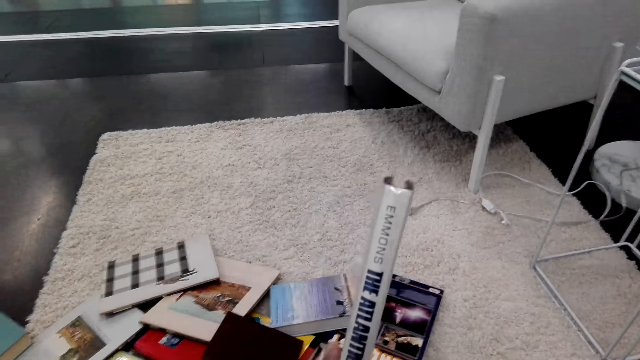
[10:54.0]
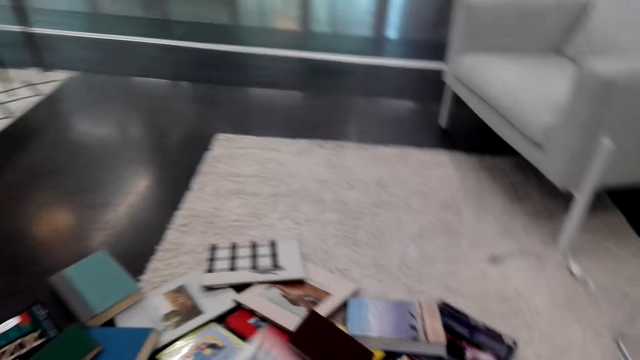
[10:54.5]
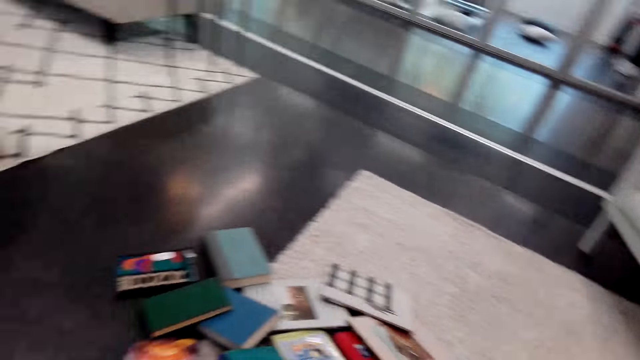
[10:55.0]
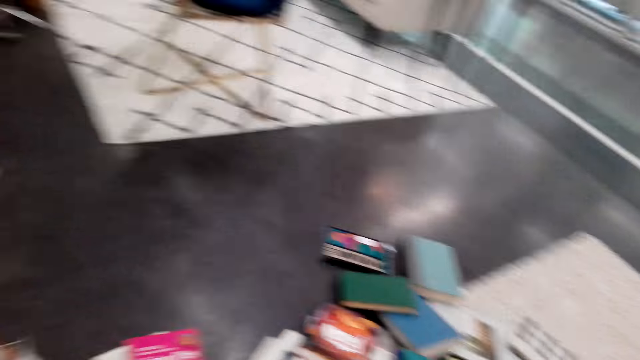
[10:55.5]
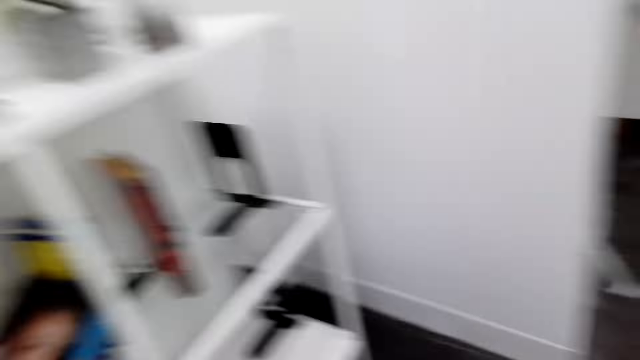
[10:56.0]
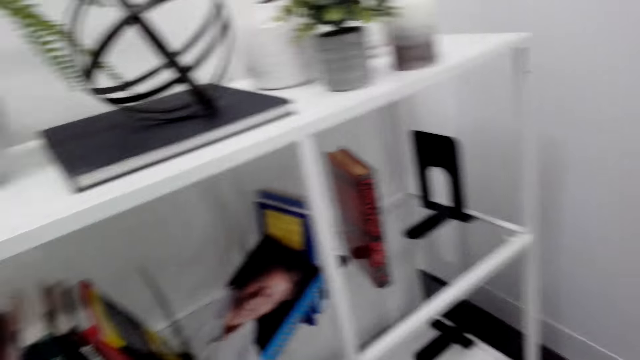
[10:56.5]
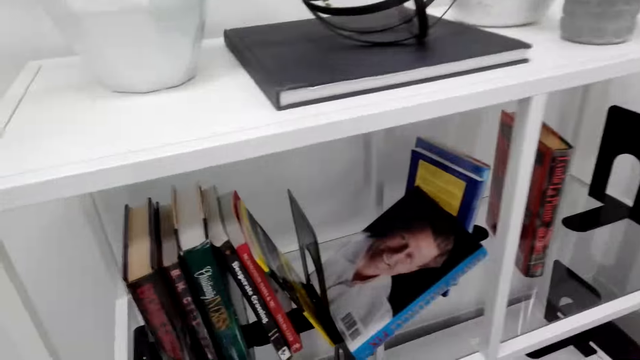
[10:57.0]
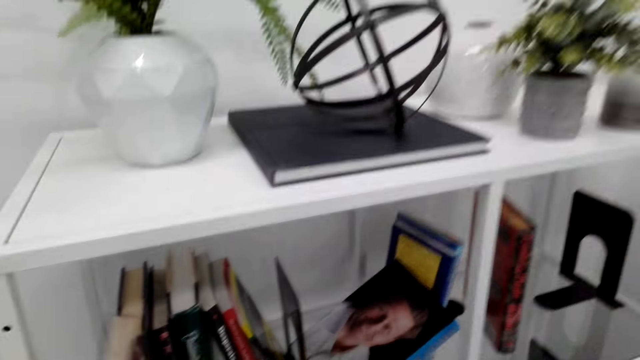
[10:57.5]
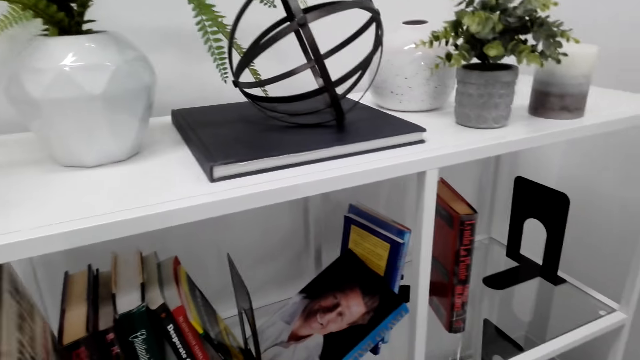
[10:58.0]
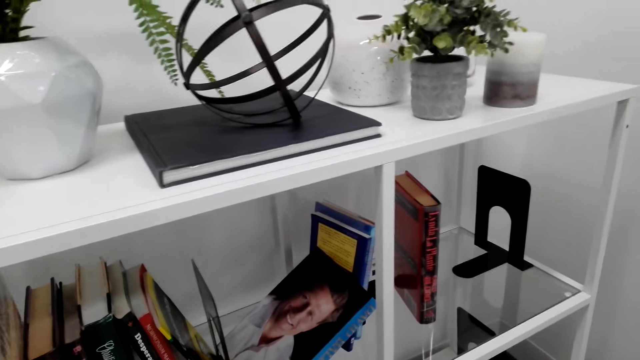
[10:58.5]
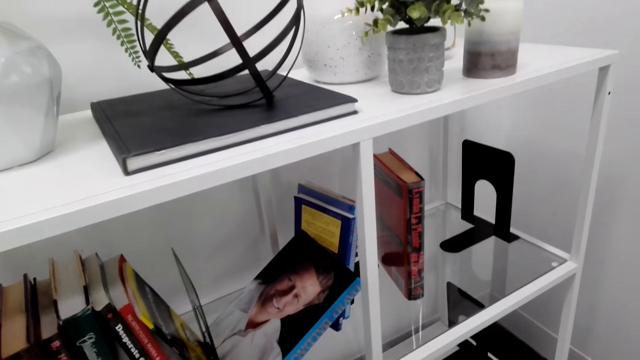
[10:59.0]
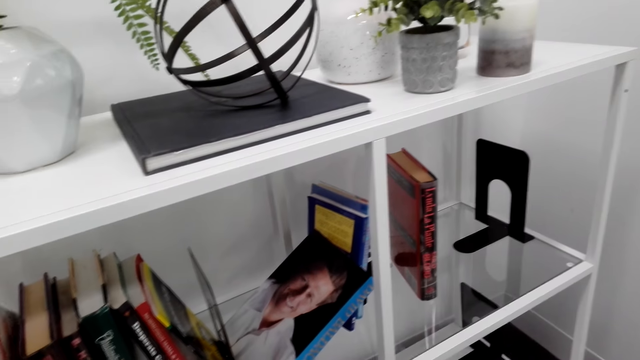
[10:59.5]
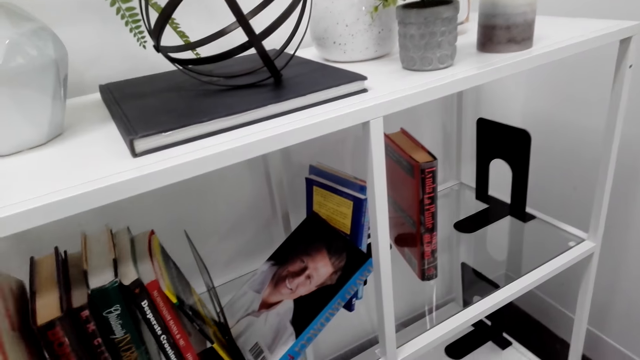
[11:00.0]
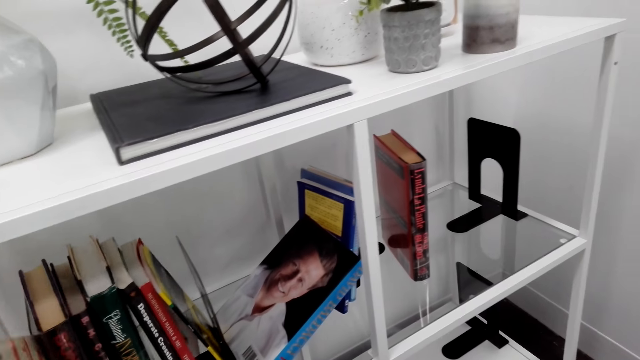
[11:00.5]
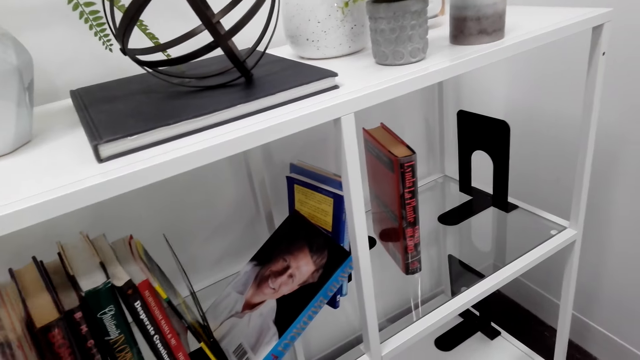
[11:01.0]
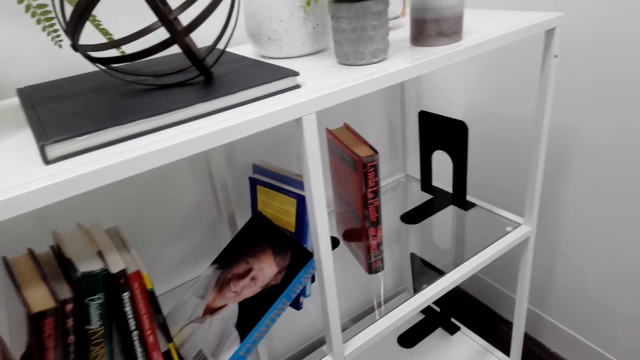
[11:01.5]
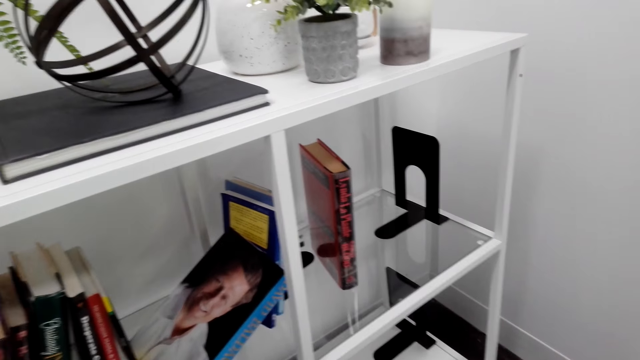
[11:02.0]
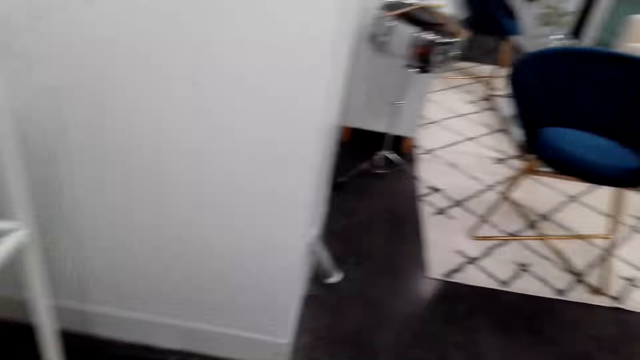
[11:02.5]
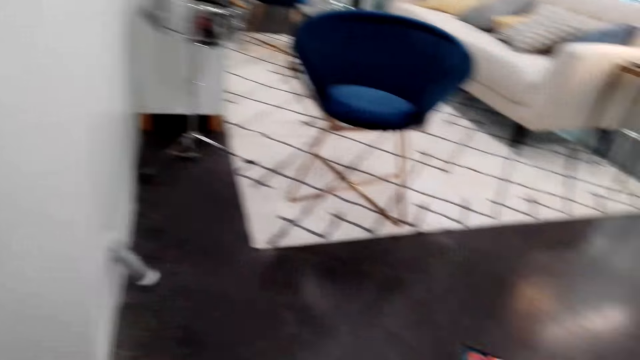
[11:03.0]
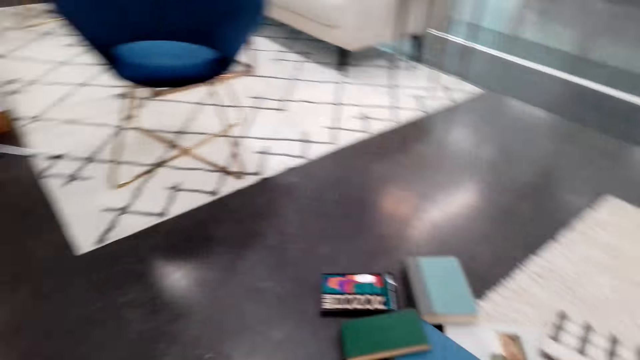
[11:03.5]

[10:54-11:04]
The camera wearer turns with the book to the bookshelf. They put the book on the book shelf. They turn back to the books on the floor.

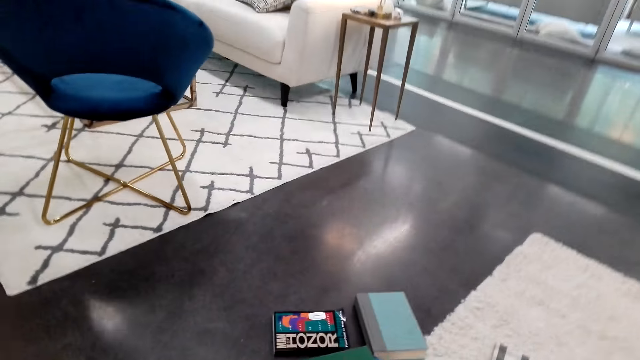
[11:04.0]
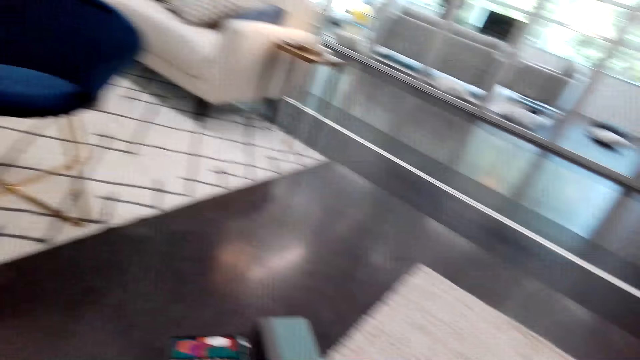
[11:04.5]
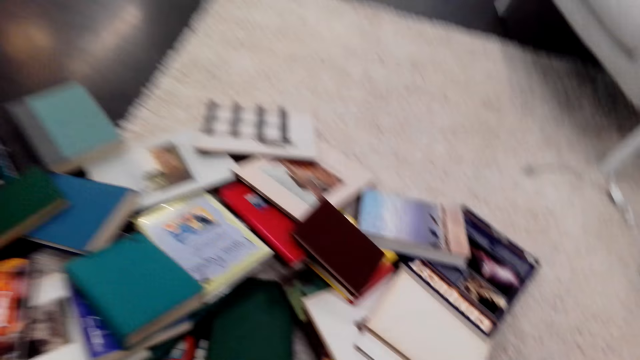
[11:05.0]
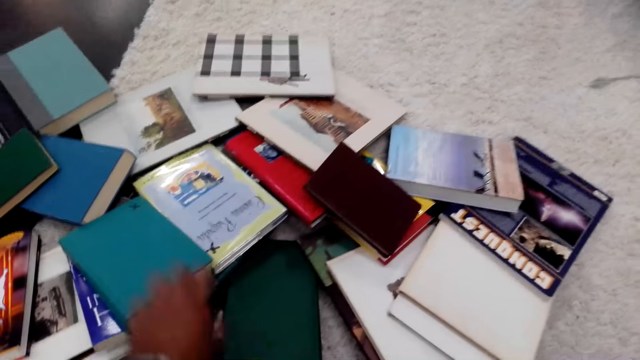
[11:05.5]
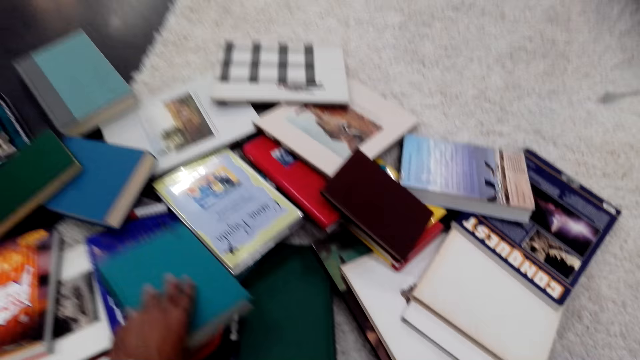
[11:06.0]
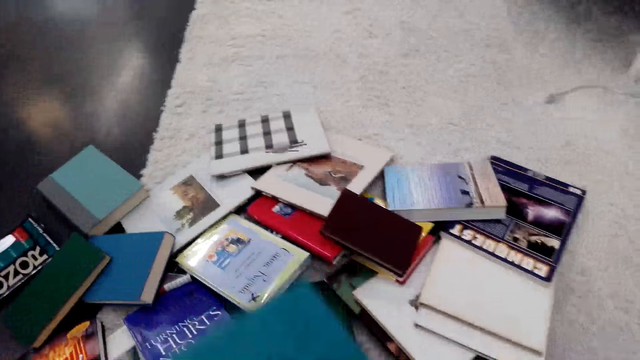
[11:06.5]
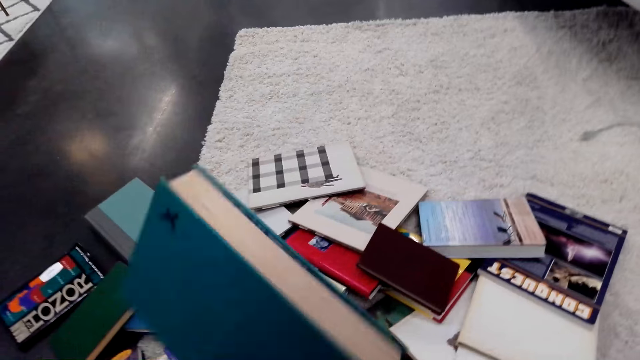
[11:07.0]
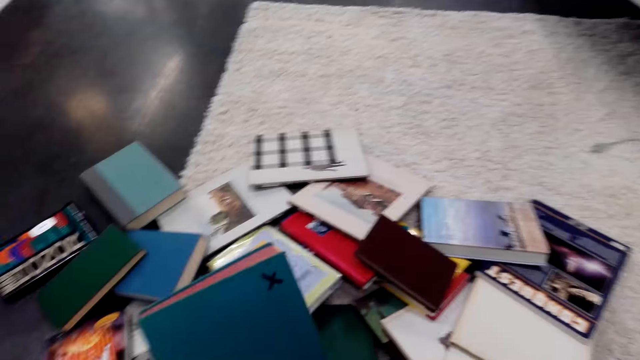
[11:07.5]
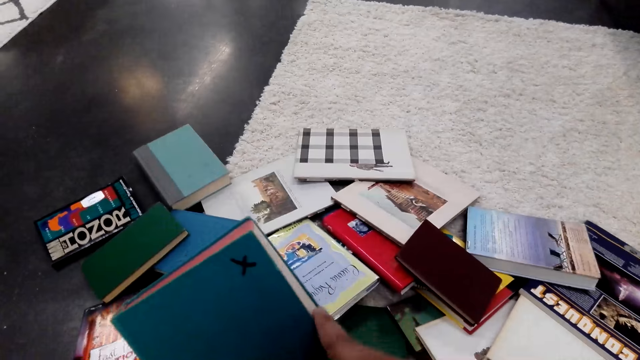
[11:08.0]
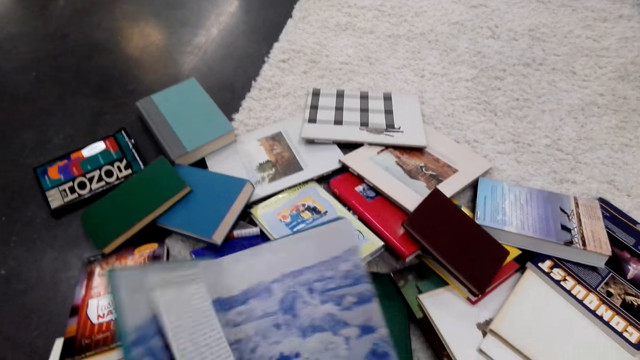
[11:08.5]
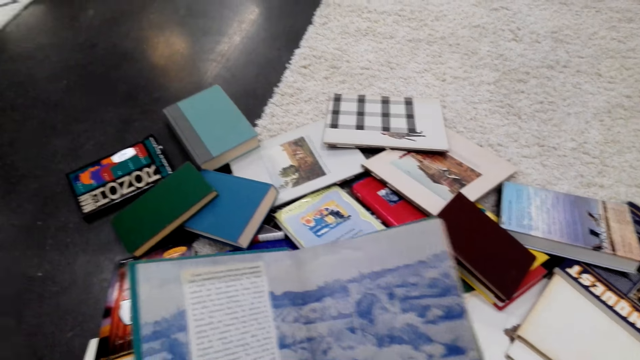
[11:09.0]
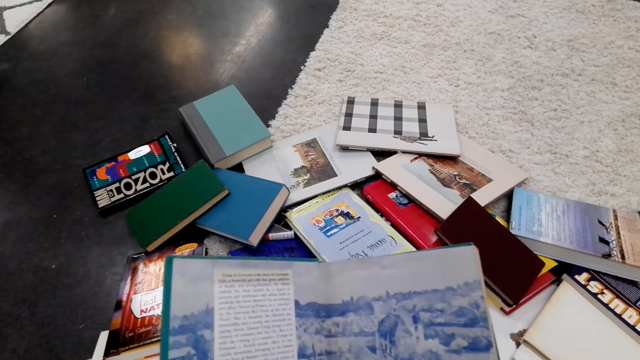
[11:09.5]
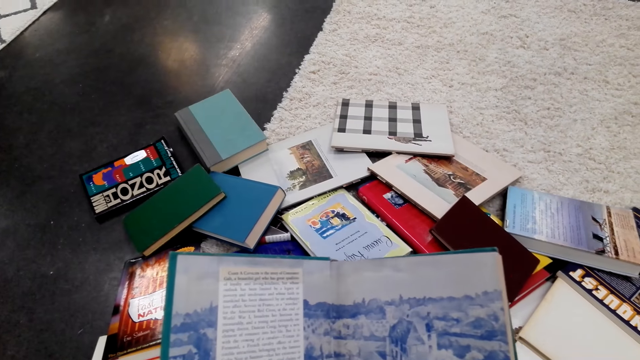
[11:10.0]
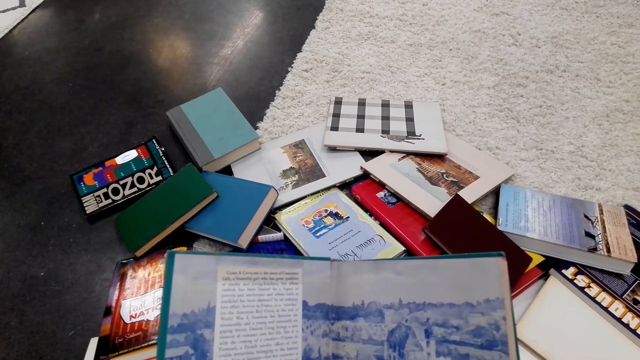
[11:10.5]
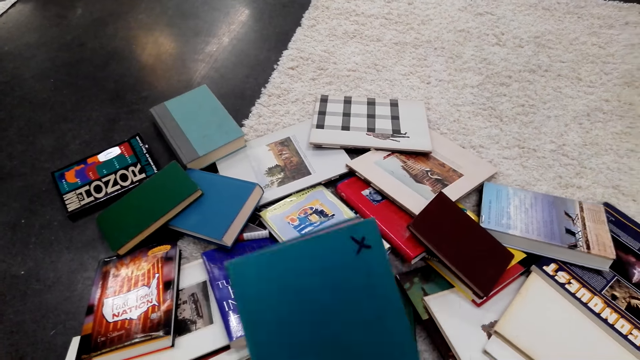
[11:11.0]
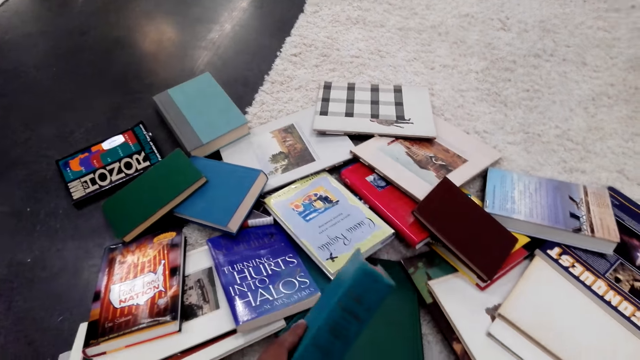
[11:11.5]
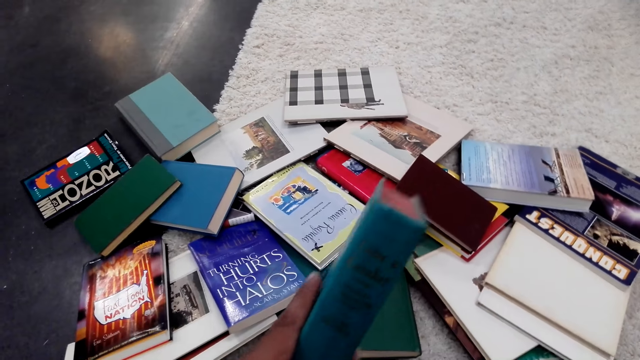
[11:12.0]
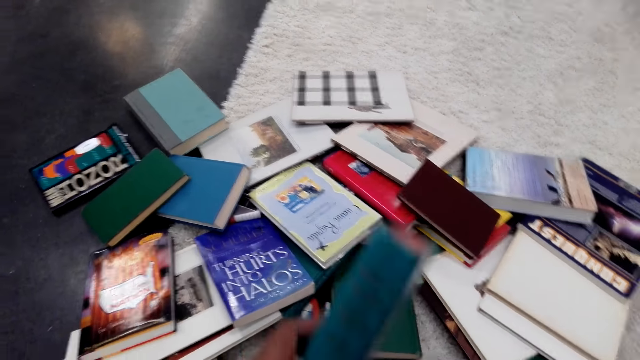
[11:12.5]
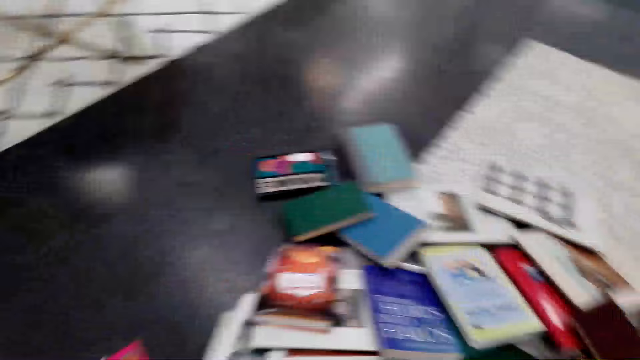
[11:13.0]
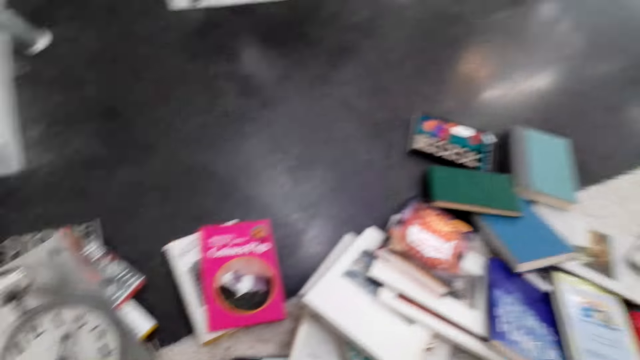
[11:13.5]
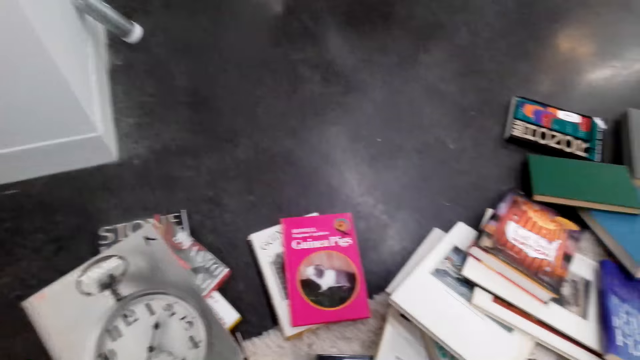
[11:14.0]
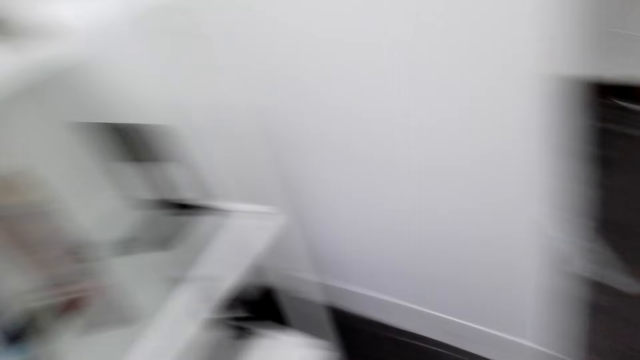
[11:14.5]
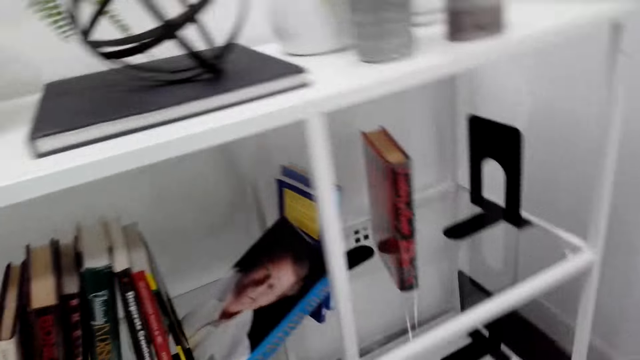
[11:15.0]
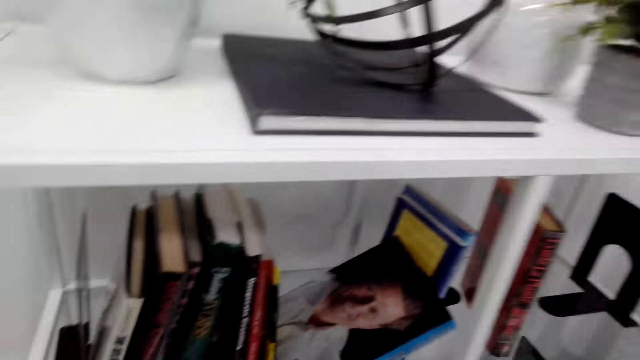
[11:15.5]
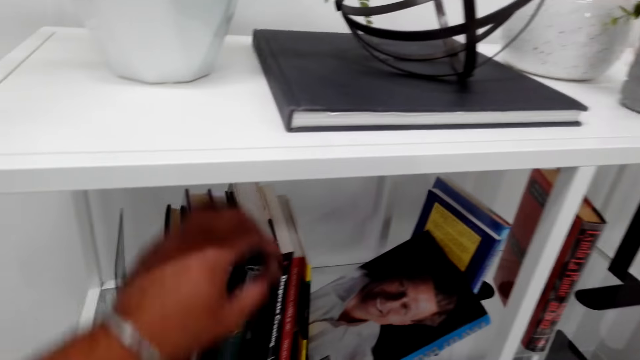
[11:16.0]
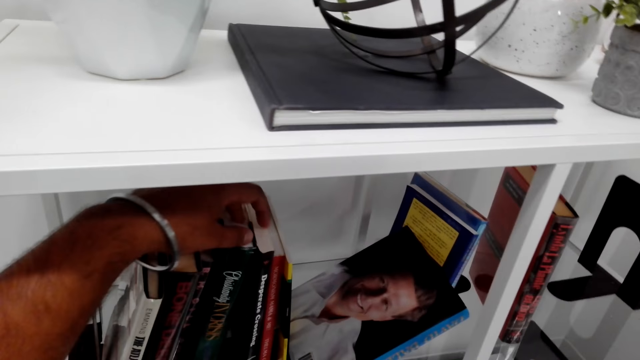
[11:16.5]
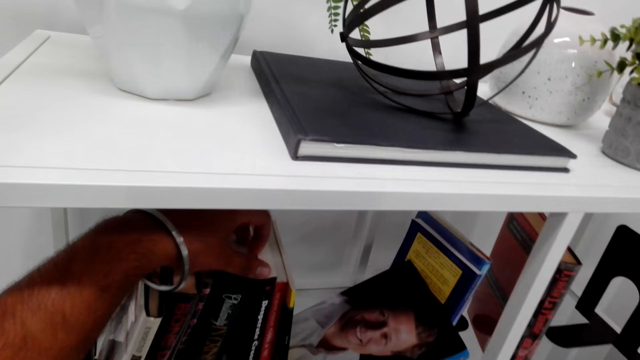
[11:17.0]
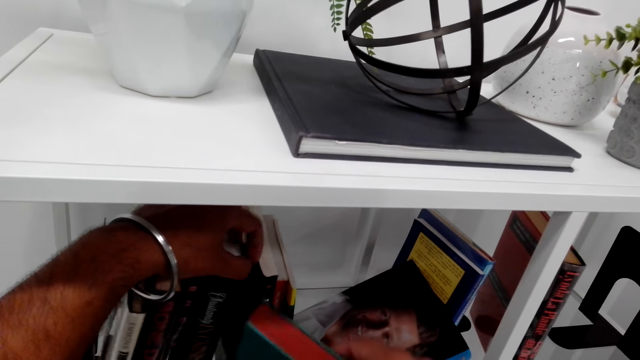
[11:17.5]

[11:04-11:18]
The camera wearer picks a book on the floor. They open the book pages. They stare round at the book cover. They turn to the bookshelf with the book. They put the book on the book shelf. They find space in between books in the bookshelf.
